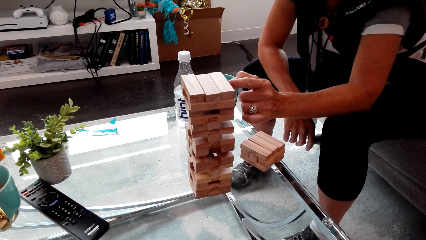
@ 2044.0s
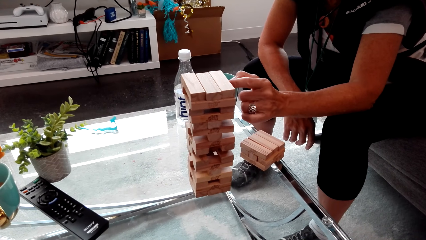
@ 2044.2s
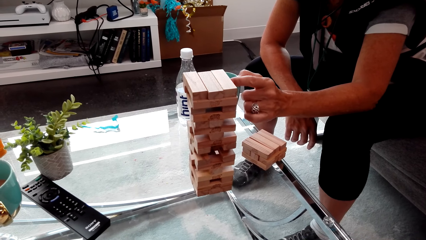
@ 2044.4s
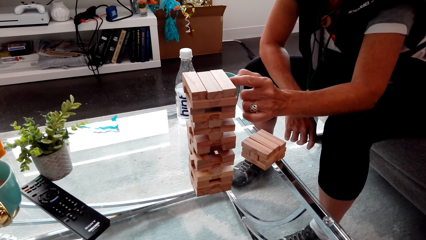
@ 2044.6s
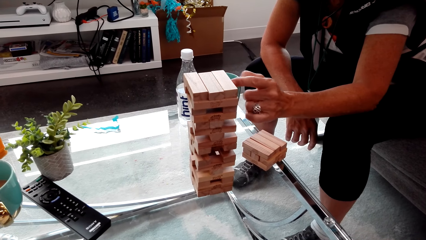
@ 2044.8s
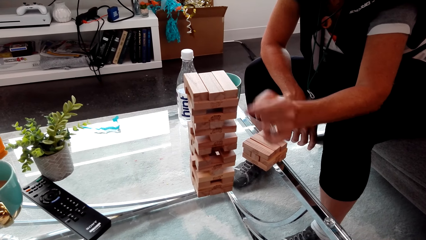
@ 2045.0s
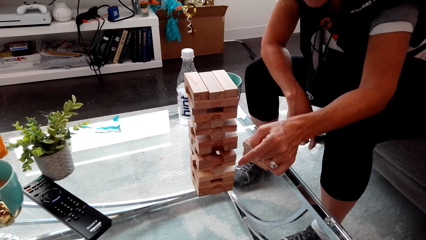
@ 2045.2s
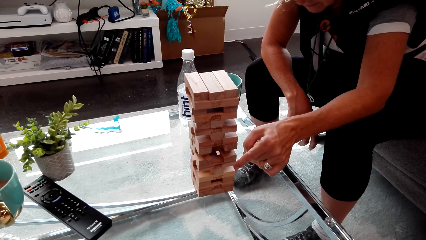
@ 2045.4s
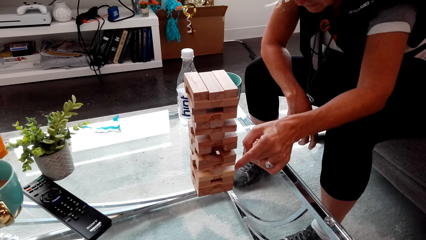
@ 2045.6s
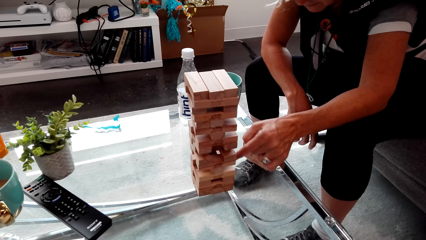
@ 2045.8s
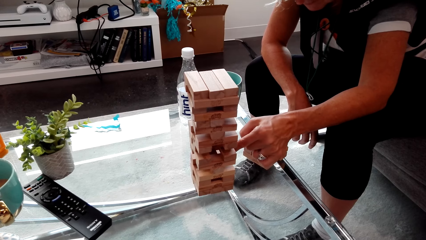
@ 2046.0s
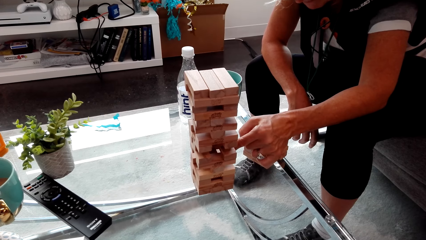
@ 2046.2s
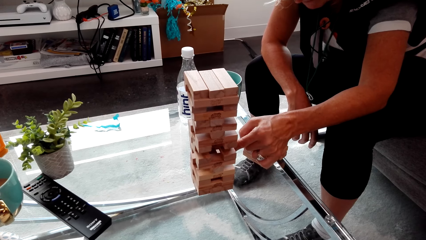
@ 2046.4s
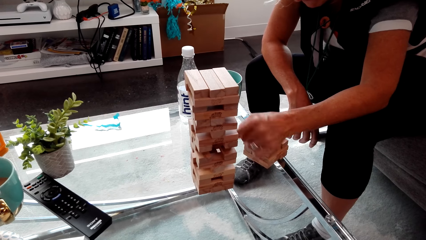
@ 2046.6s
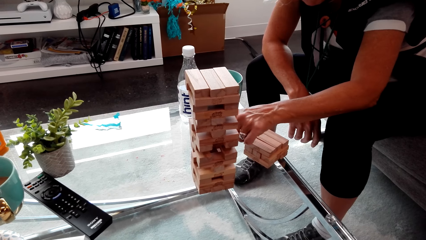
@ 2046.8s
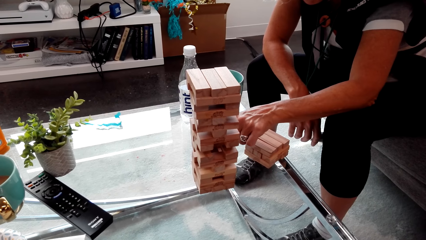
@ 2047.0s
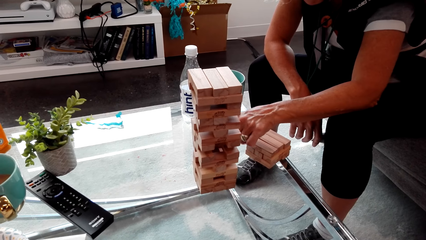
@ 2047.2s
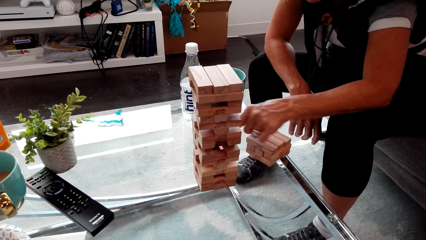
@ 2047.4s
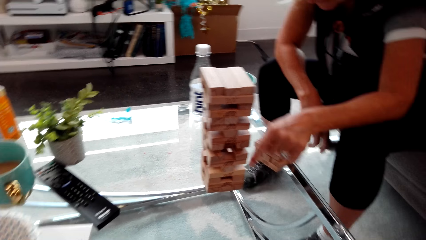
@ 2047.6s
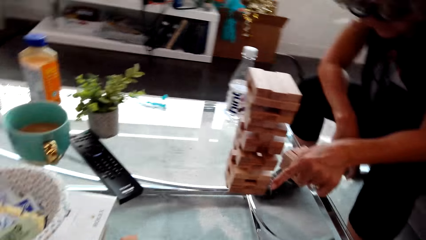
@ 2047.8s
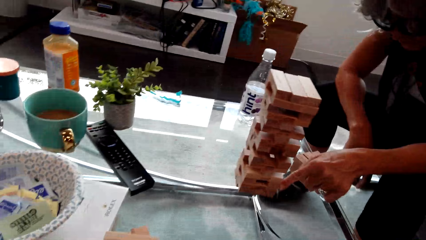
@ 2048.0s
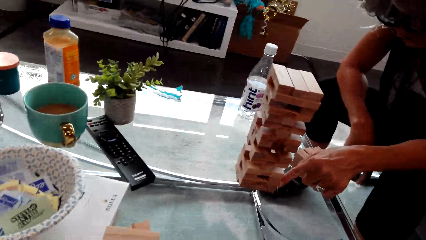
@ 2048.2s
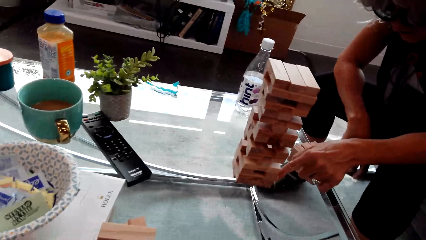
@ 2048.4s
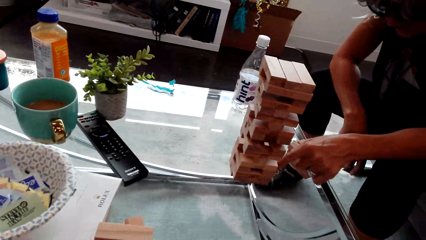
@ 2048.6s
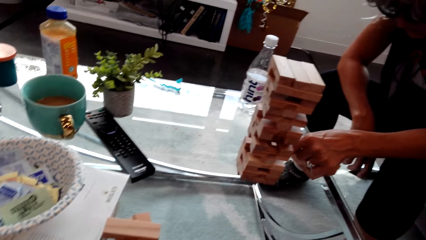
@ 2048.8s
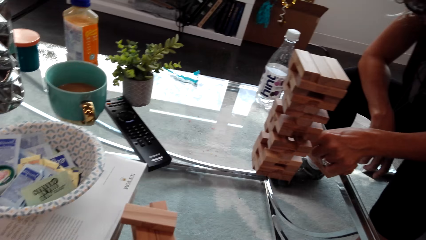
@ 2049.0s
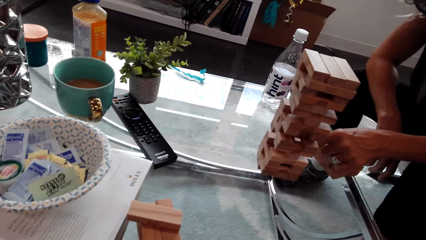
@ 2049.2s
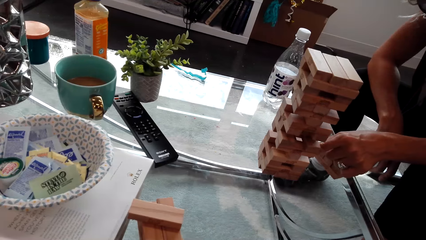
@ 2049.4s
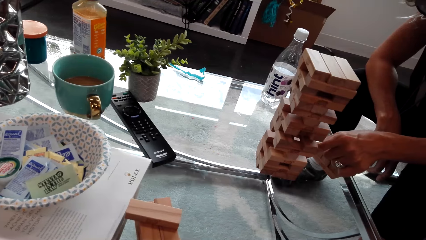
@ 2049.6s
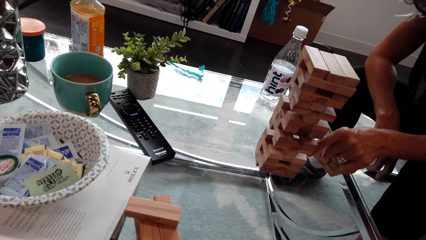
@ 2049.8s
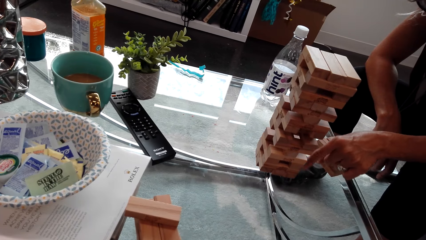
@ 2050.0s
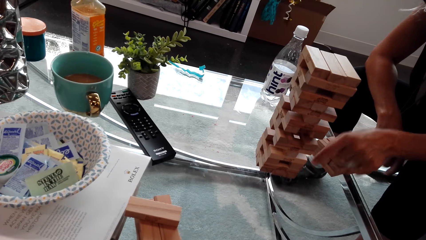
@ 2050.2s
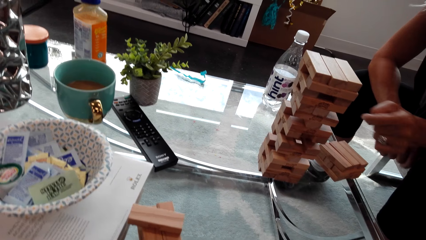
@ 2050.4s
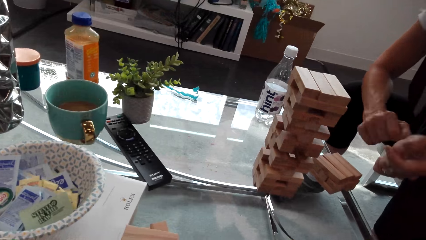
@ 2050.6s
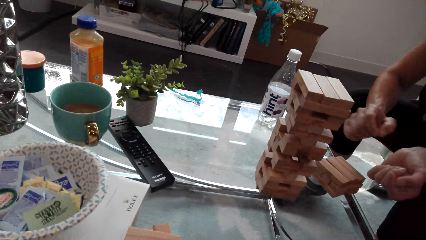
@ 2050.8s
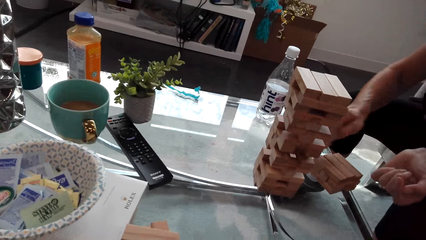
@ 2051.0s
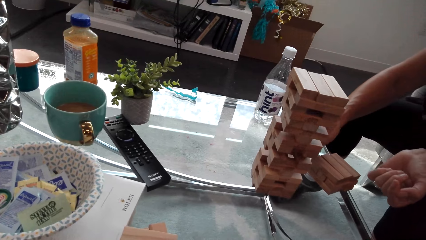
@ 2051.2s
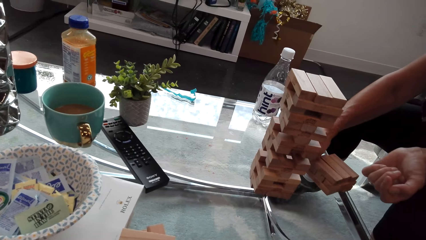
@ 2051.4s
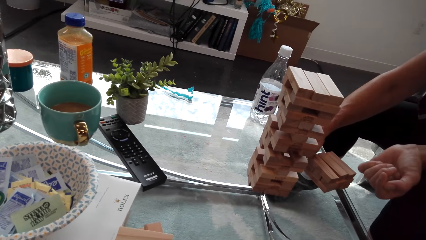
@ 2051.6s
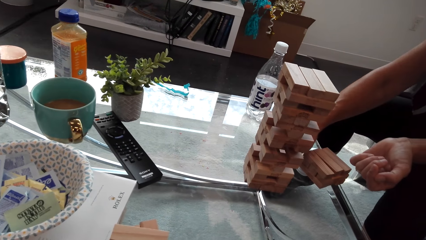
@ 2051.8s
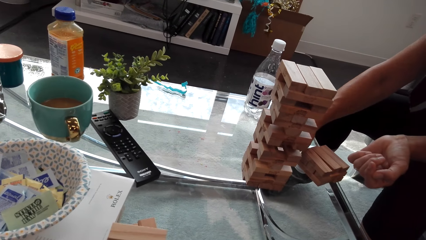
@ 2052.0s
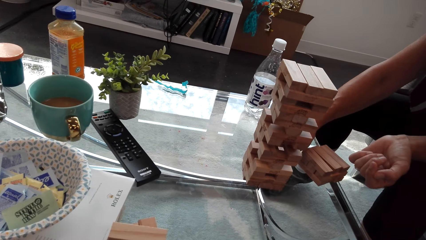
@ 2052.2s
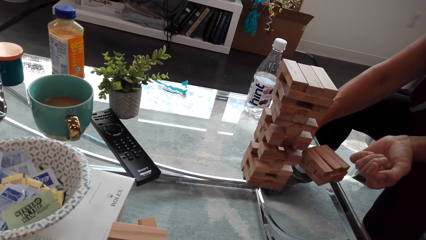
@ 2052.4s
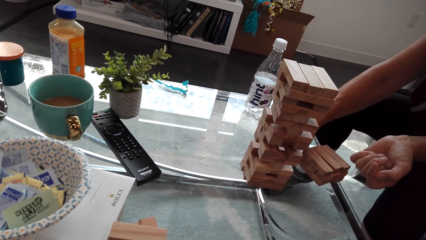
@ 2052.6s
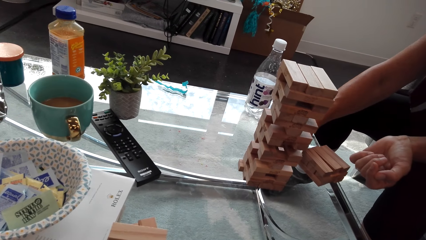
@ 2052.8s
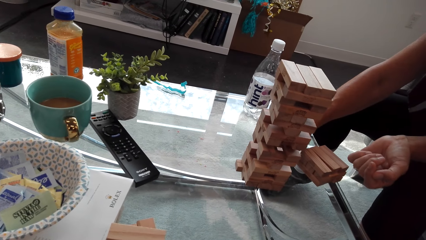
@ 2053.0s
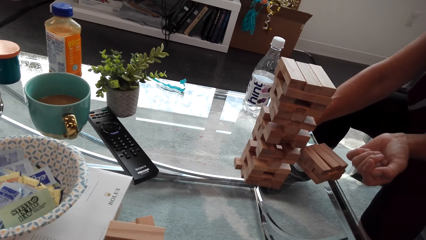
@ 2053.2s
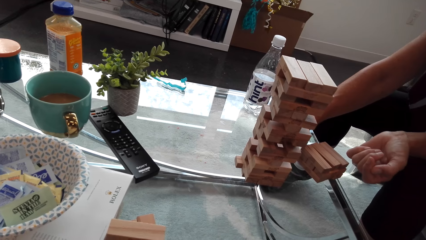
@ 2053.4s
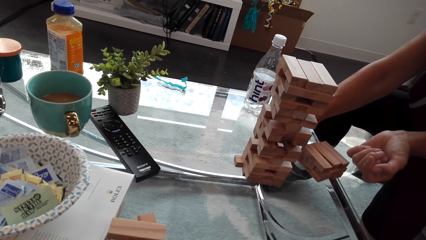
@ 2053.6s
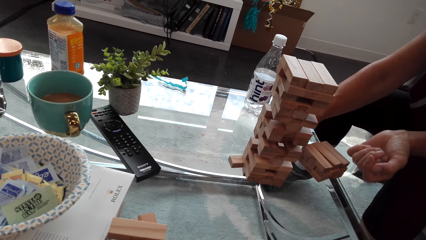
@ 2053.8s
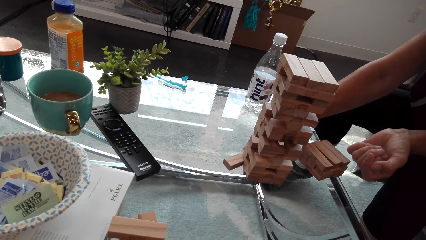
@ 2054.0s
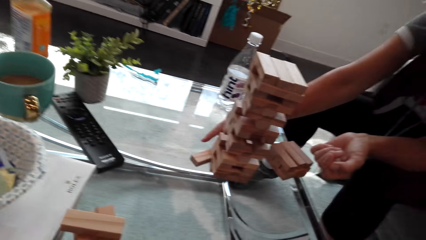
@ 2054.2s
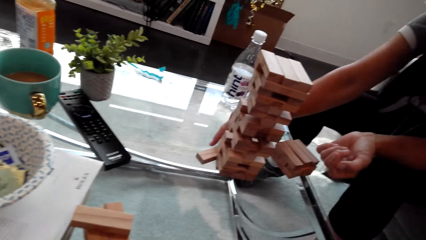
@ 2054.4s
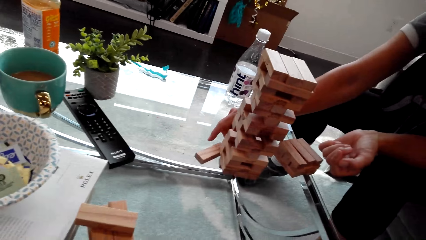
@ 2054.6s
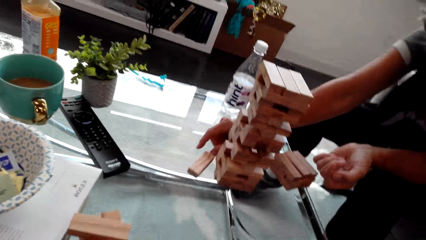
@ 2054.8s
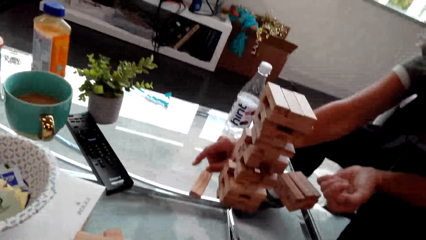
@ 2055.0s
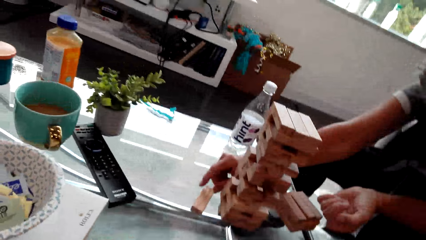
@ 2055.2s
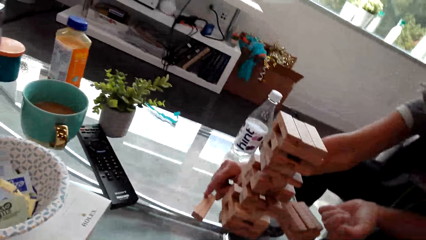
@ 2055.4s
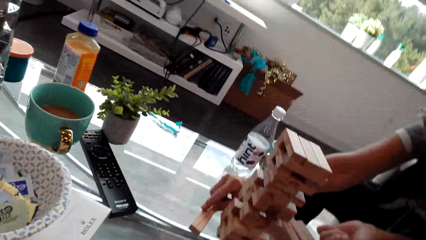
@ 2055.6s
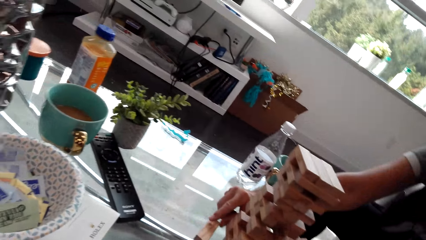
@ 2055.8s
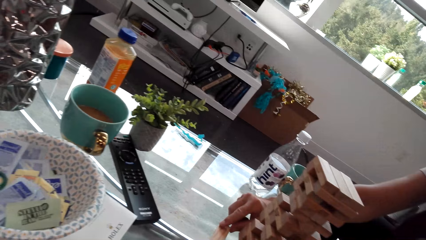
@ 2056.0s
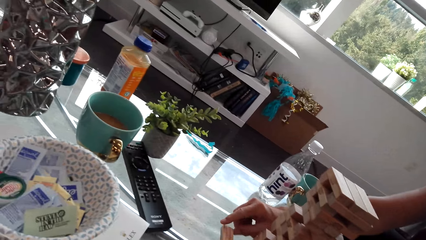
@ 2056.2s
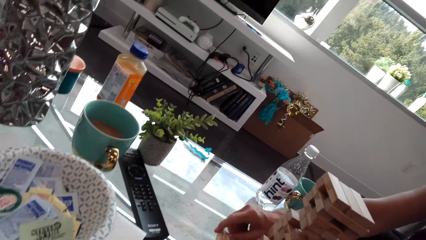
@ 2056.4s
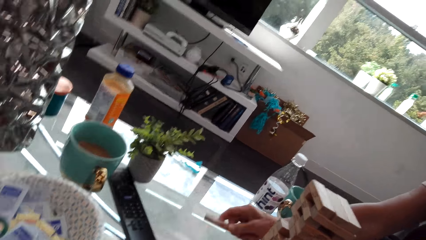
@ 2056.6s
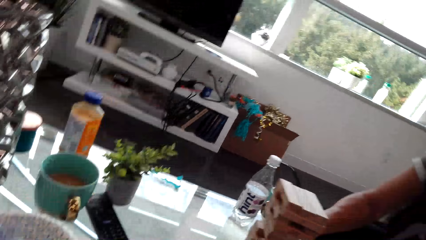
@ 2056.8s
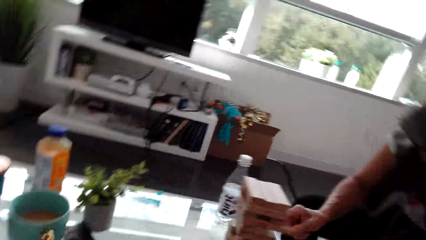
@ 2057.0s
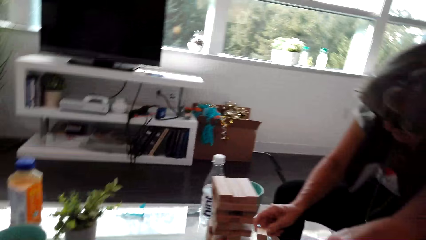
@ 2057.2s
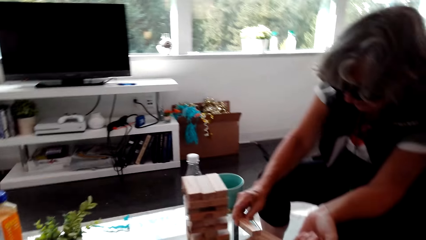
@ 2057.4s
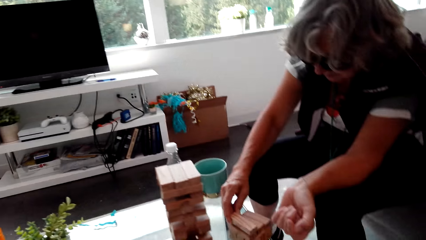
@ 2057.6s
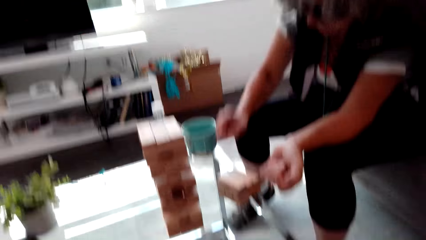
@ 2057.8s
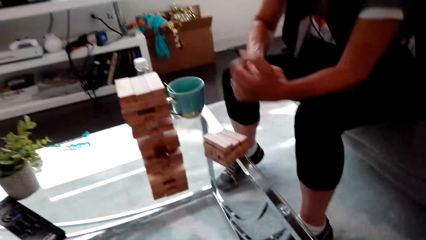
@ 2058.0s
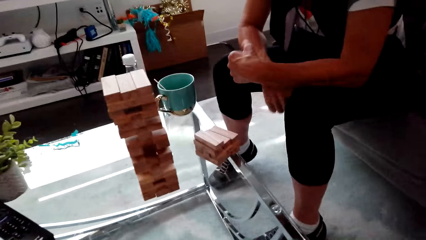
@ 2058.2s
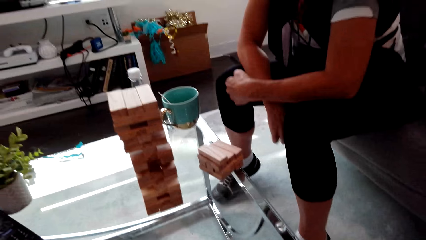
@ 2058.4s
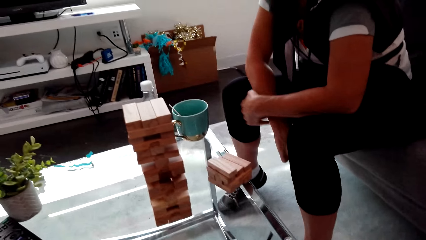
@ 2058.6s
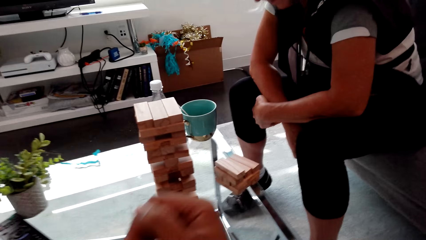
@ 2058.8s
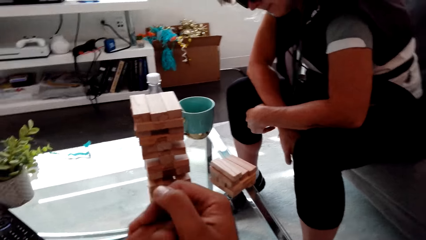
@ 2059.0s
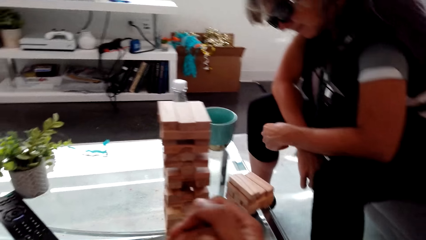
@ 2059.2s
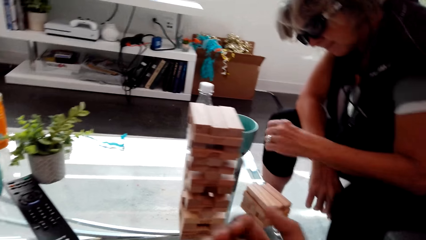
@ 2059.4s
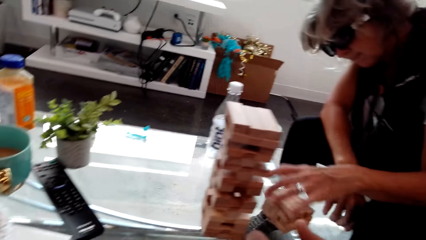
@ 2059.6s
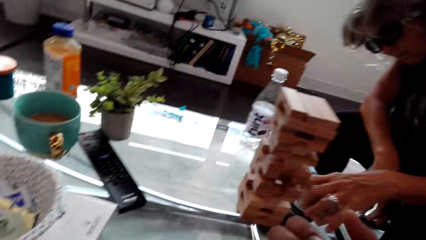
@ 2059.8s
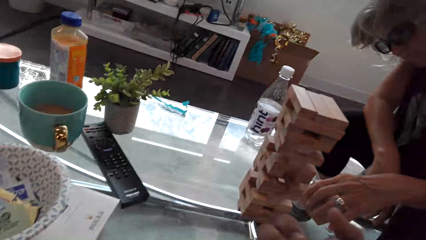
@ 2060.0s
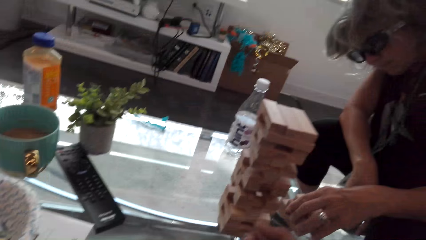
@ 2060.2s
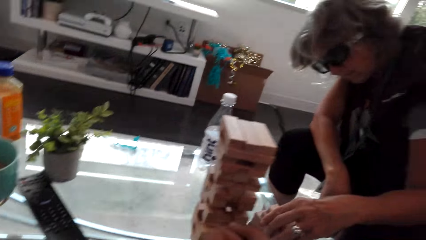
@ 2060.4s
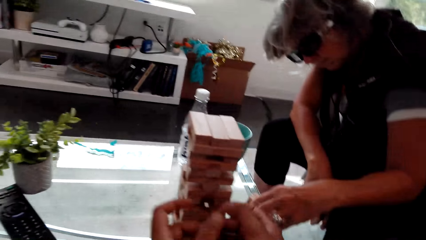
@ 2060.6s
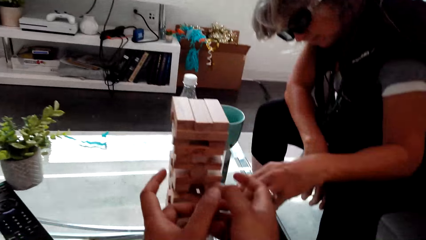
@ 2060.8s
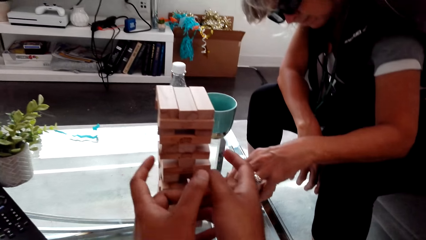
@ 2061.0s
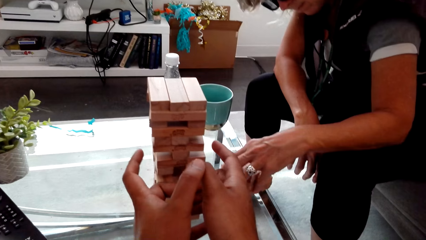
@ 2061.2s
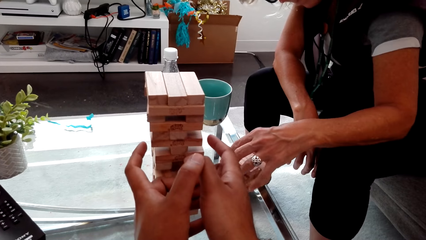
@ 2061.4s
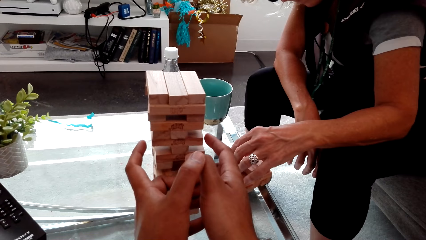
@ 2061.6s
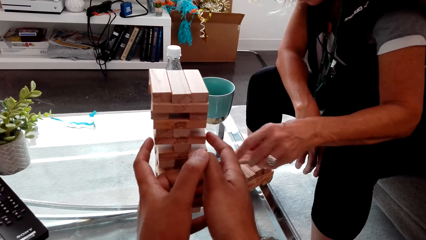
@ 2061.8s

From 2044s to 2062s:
A lady talks and plays the trembling tower game. The lady plays the trembling tower game again. The camera wearer talks. The lady plays the trembling tower game. The camera wearer looks around. The lady arranges the trembling tower huddle on the table. The camera wearer plays the trembling tower game.
